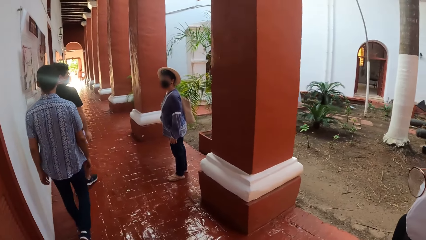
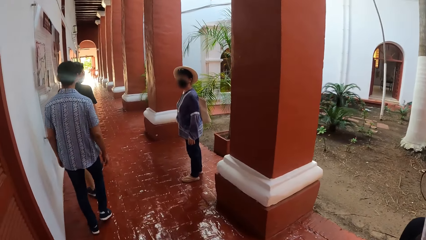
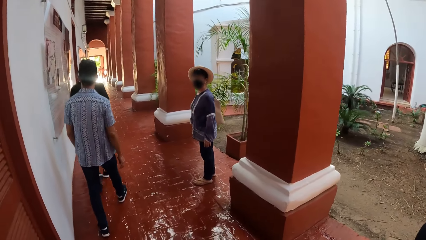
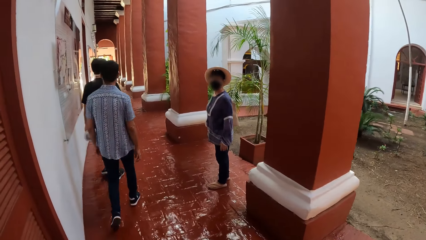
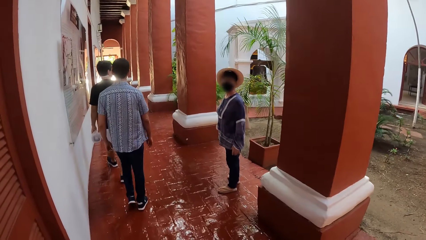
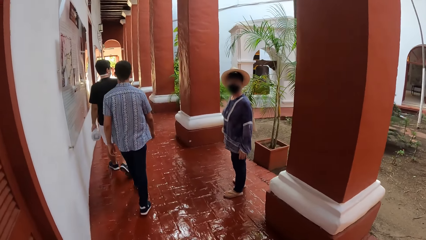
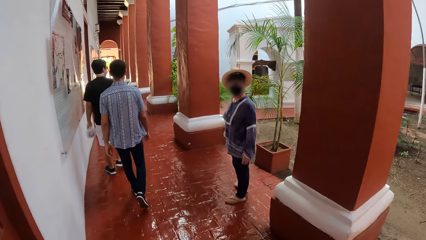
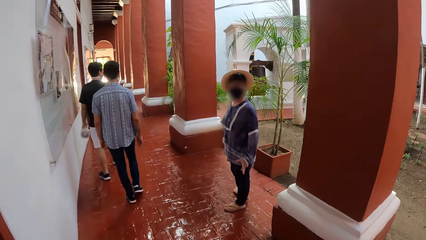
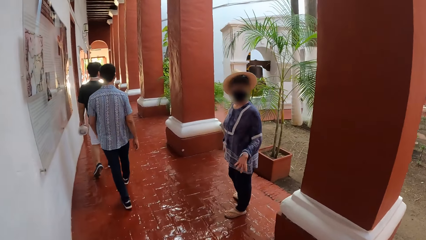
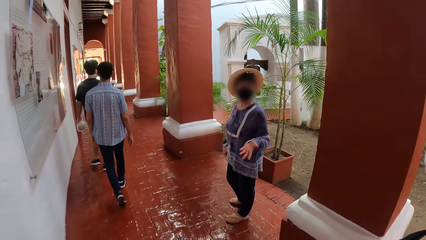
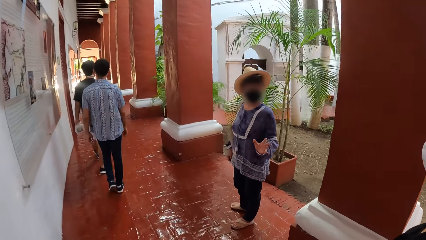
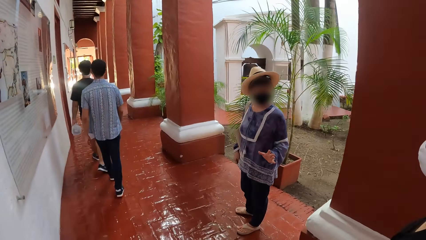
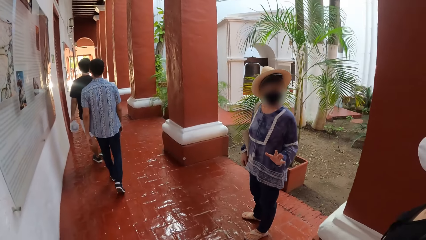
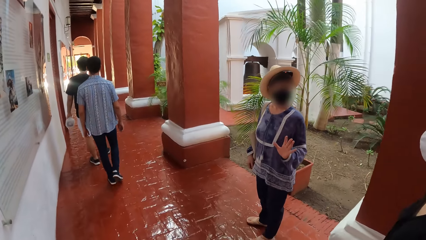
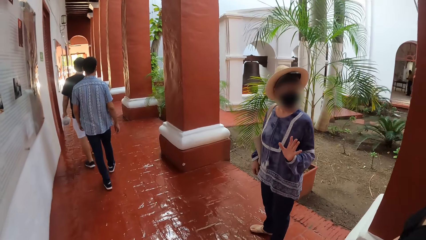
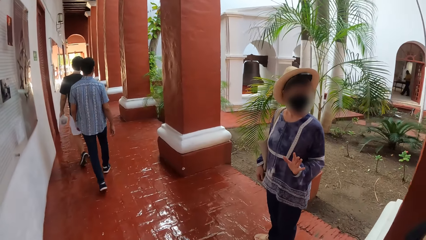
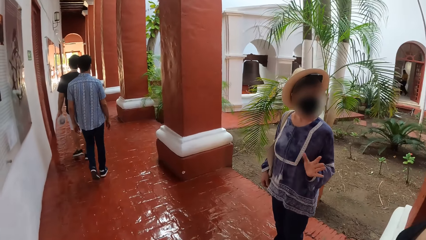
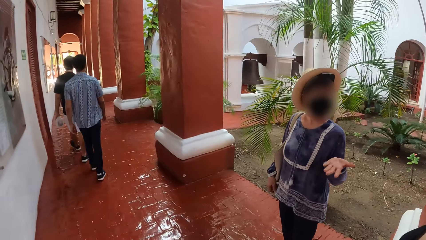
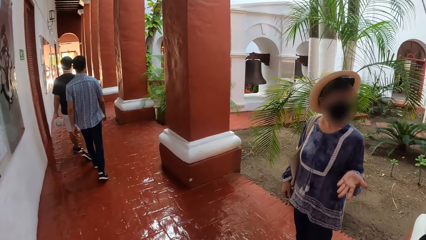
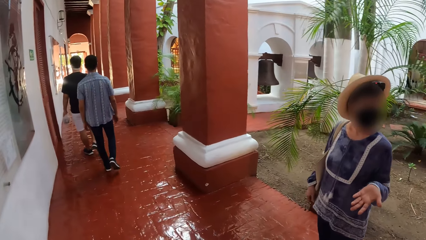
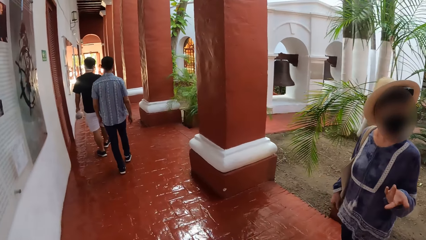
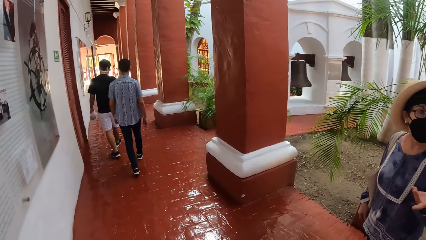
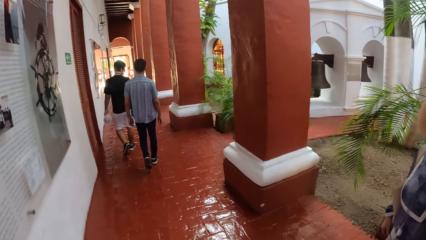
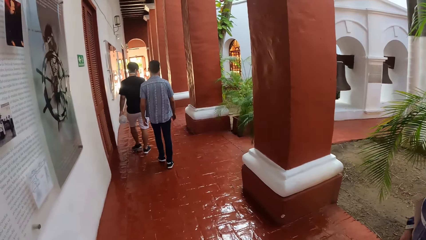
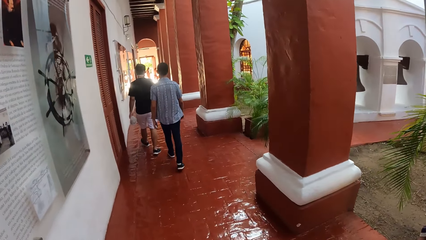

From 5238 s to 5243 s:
The camera wearer walks on the corridors.

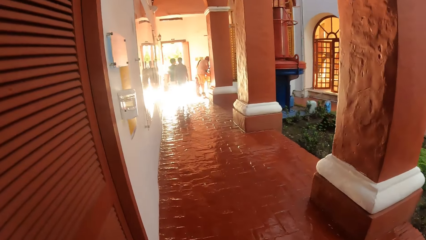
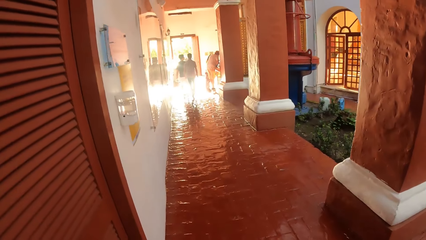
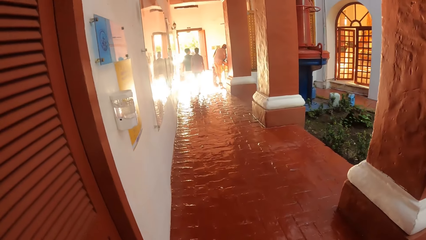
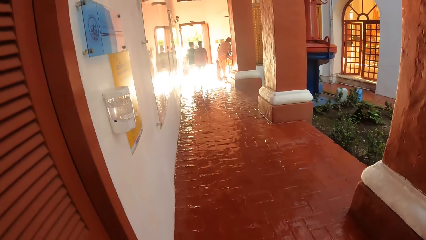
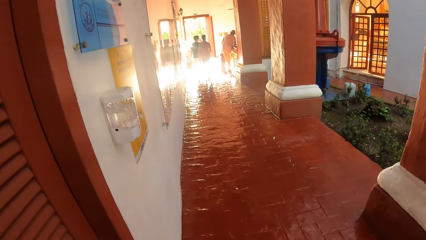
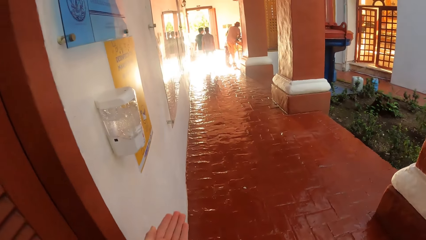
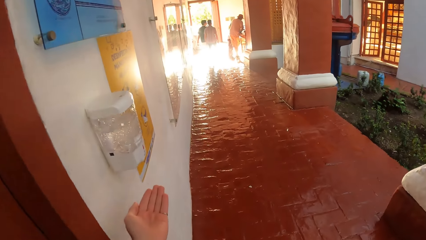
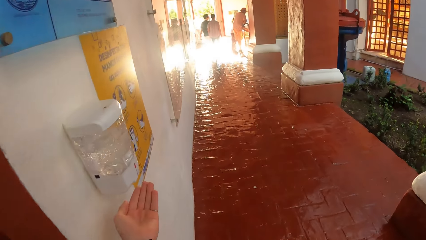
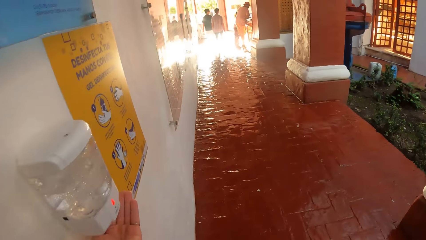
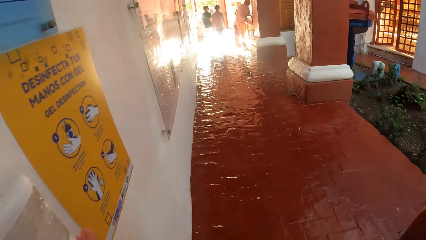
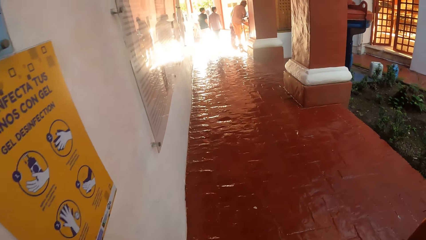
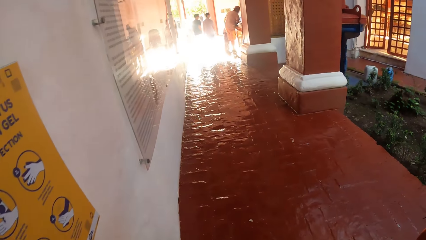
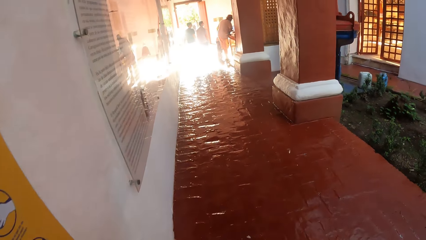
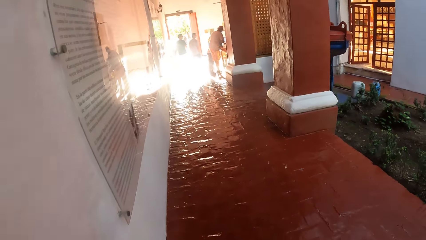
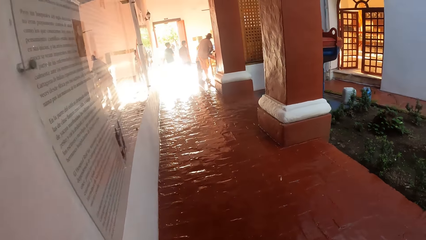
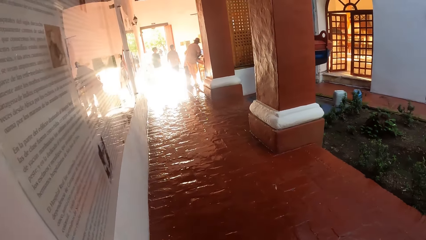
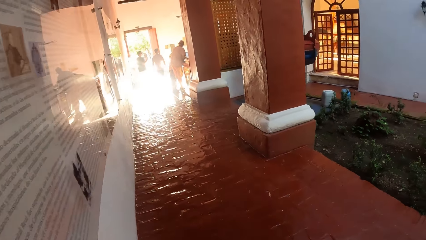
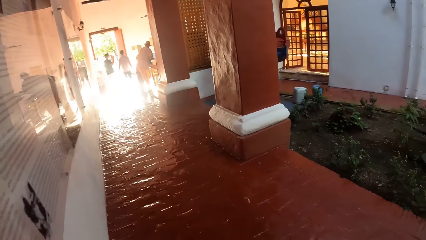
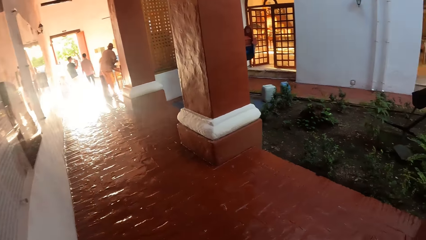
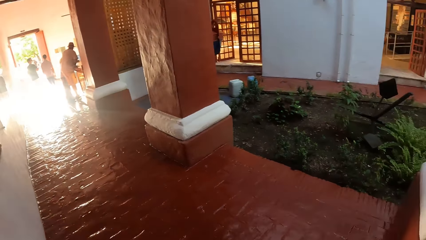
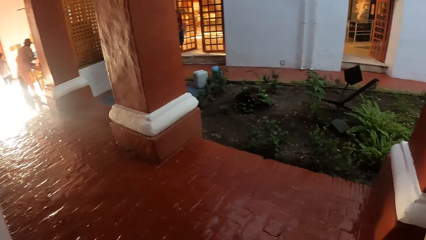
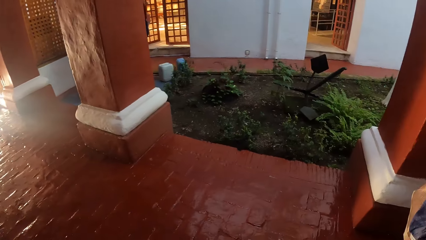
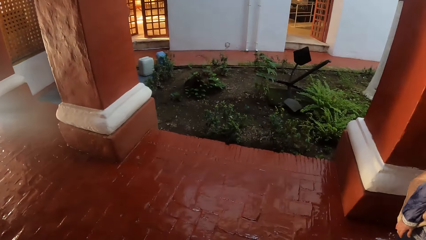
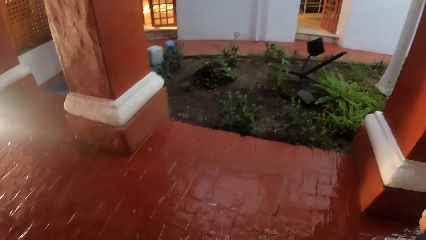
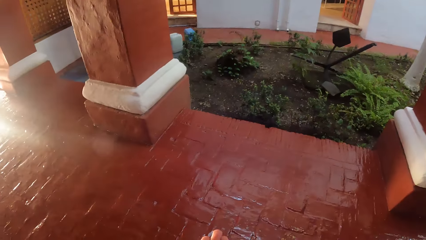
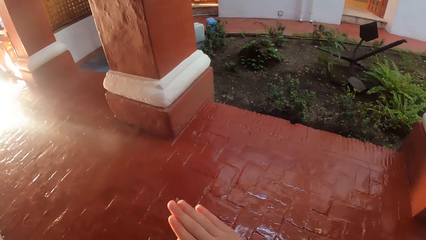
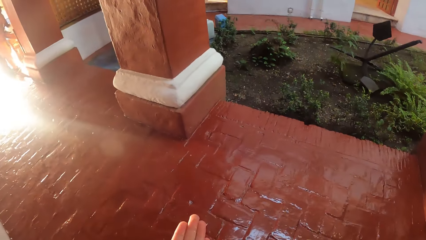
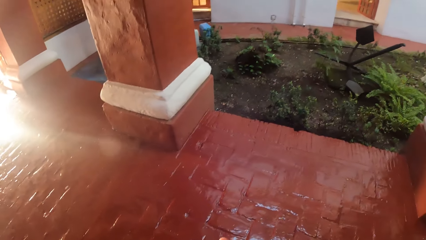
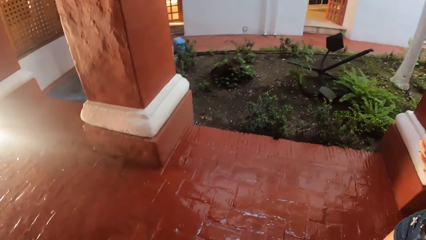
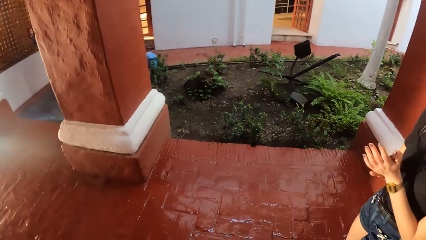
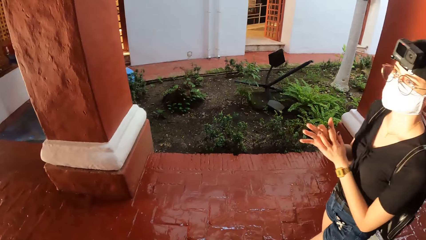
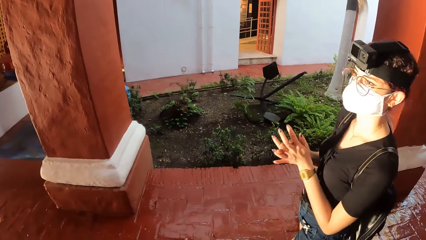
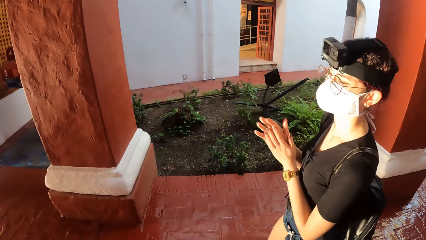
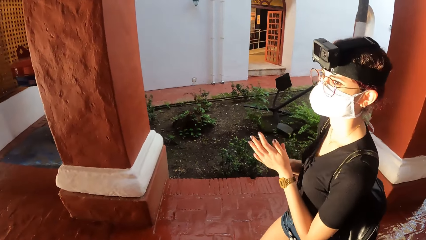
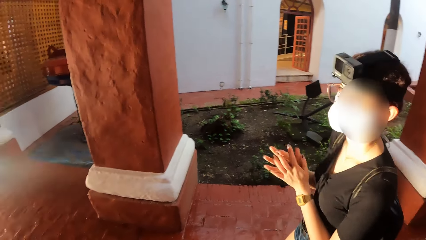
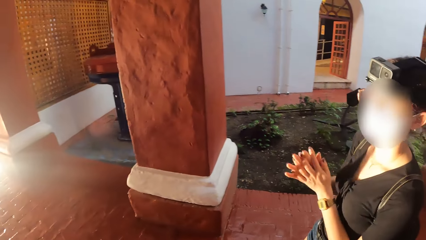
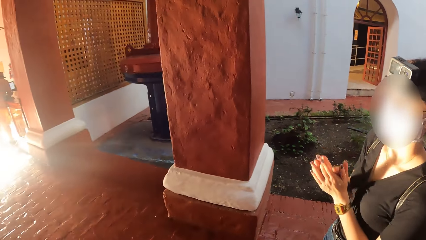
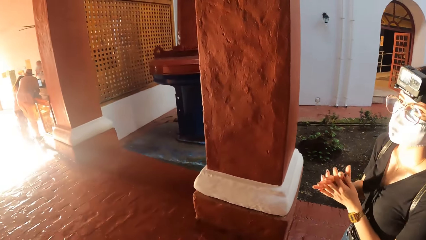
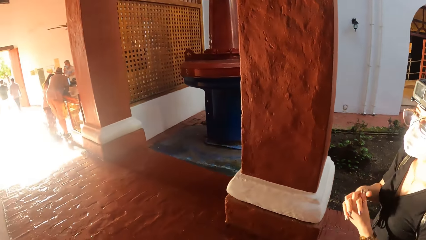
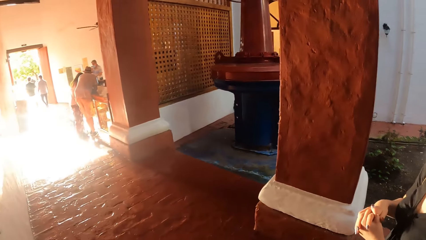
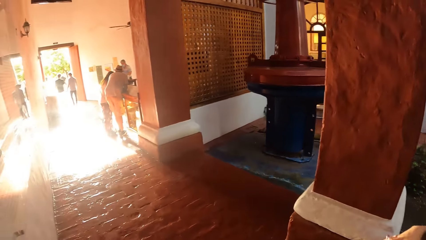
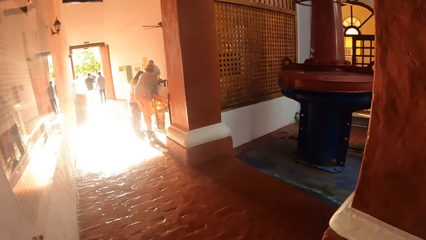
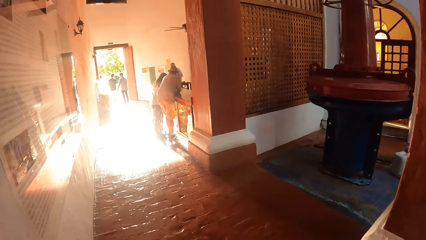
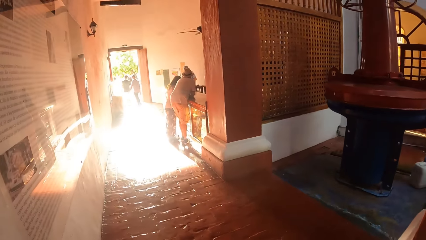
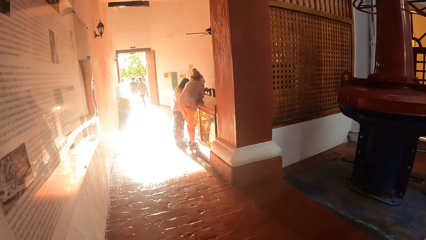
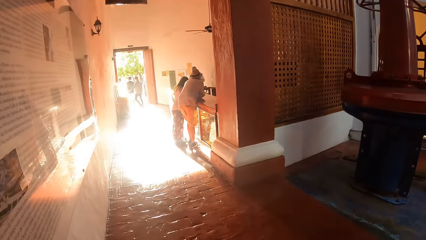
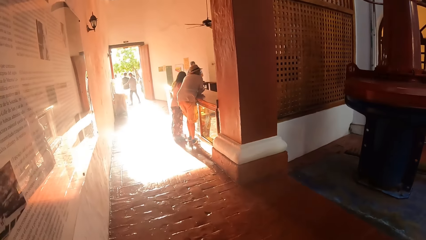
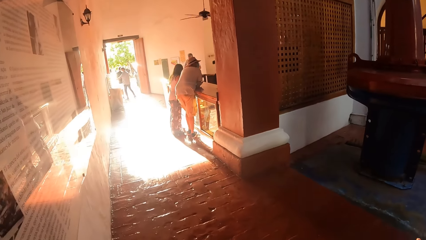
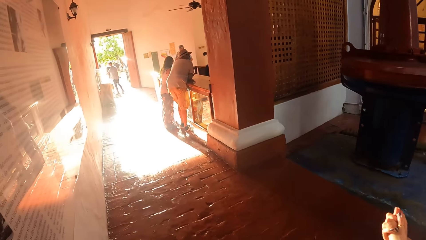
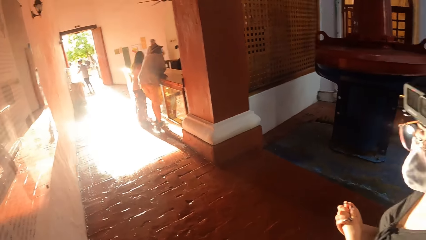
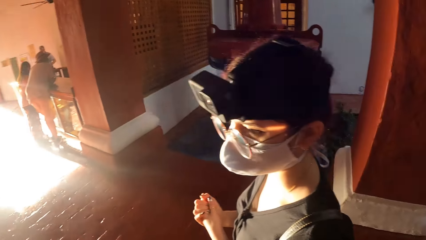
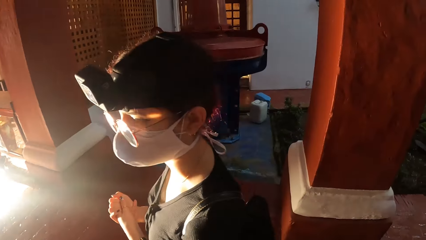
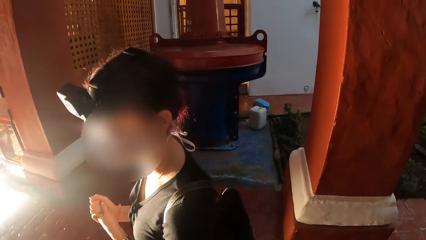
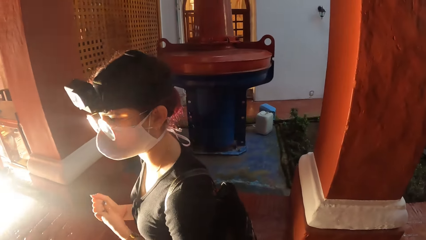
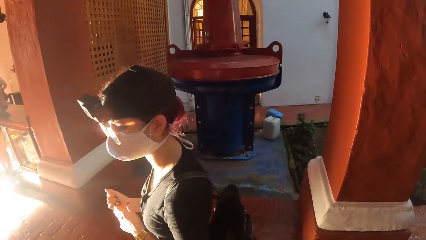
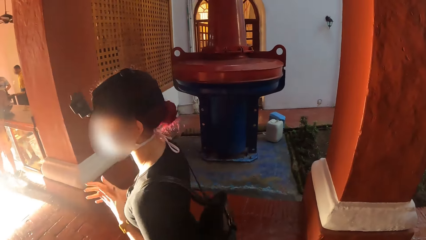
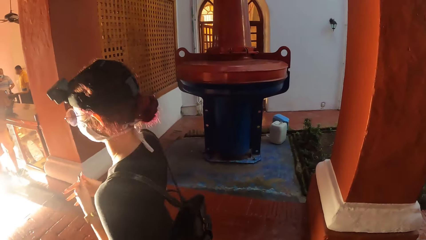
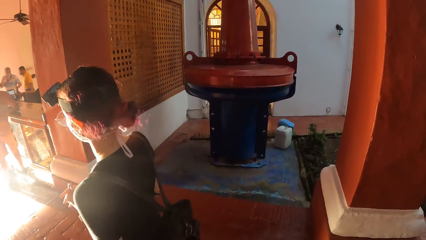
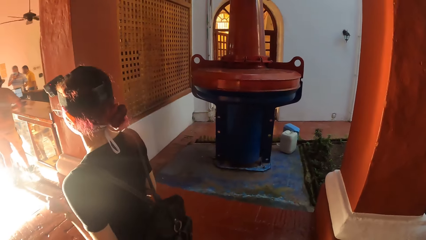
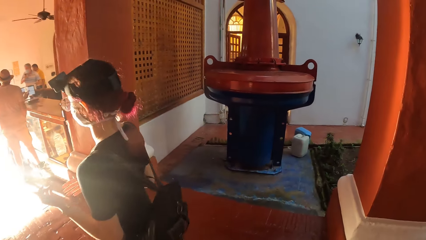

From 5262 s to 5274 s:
The camera wearer stretches her left hand. She puts her left hand under a hand sanitizer dispenser. She walks on the corridors. She rubs her hands together. A woman rubs her hands together.
